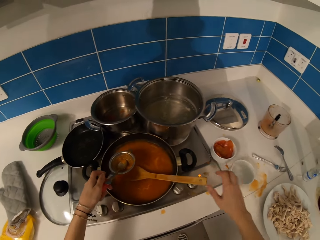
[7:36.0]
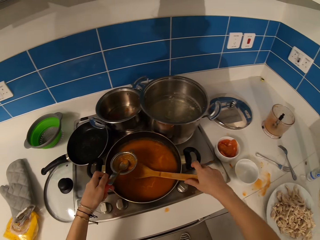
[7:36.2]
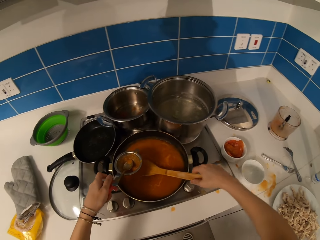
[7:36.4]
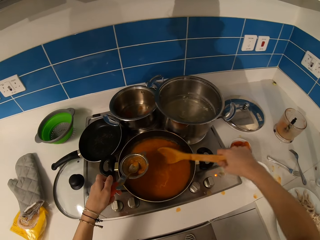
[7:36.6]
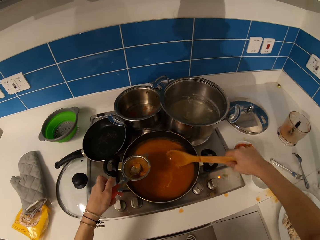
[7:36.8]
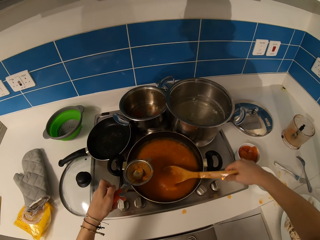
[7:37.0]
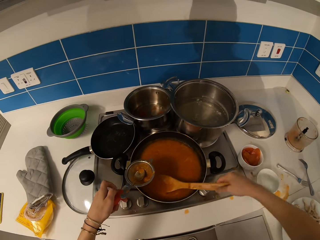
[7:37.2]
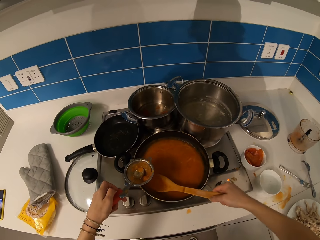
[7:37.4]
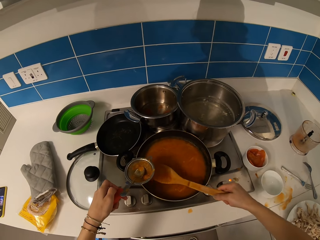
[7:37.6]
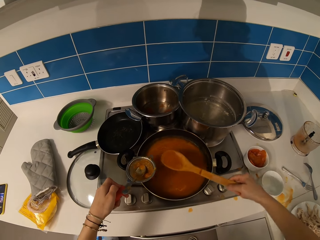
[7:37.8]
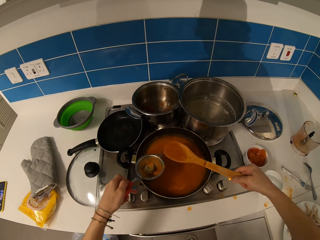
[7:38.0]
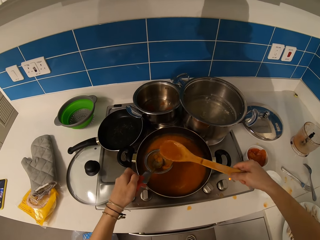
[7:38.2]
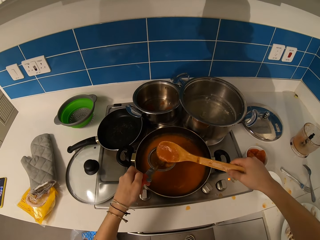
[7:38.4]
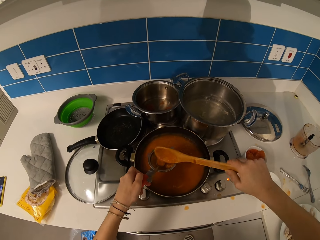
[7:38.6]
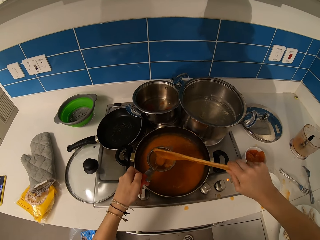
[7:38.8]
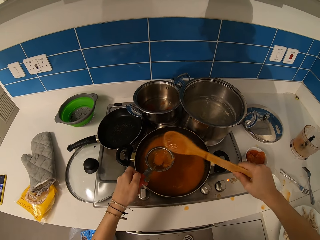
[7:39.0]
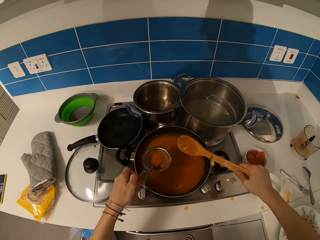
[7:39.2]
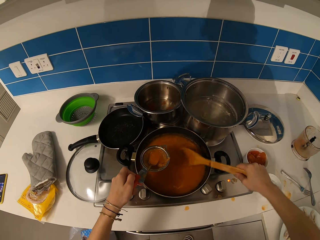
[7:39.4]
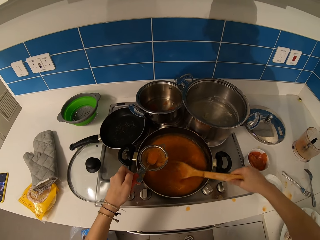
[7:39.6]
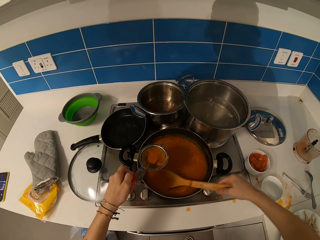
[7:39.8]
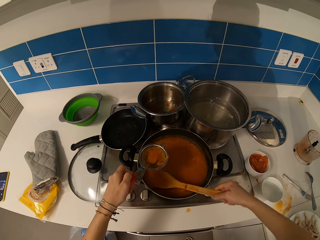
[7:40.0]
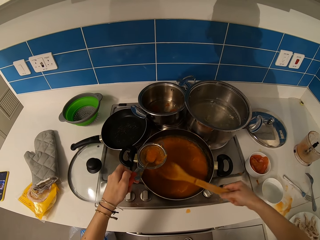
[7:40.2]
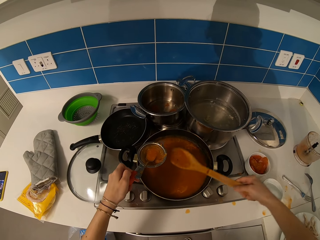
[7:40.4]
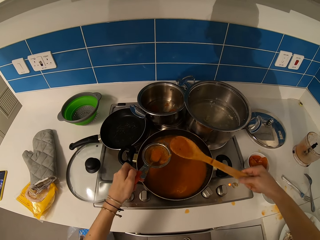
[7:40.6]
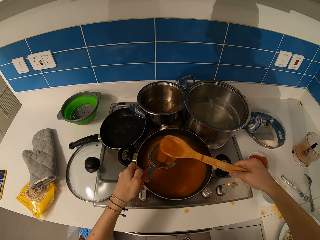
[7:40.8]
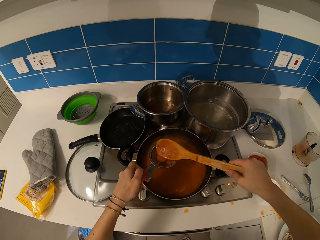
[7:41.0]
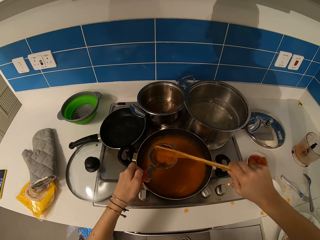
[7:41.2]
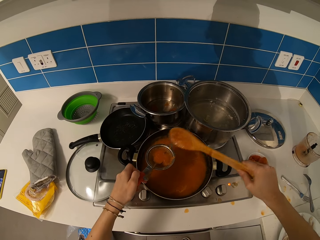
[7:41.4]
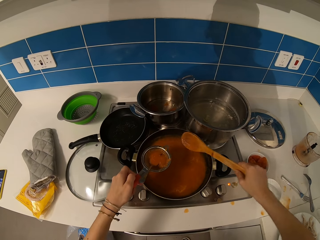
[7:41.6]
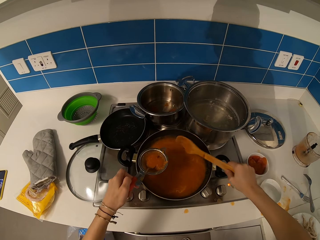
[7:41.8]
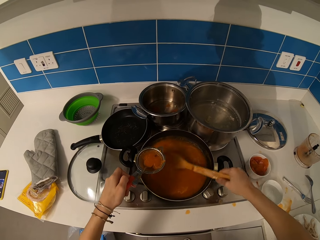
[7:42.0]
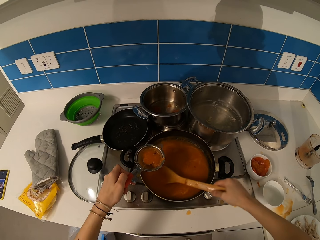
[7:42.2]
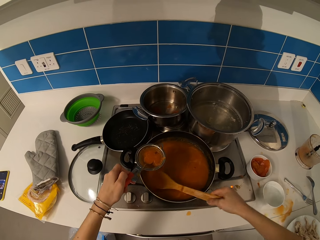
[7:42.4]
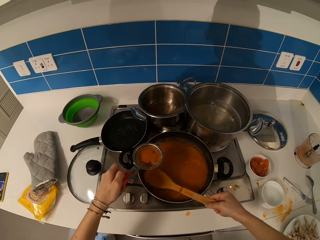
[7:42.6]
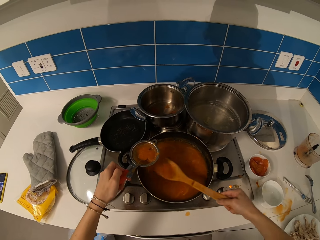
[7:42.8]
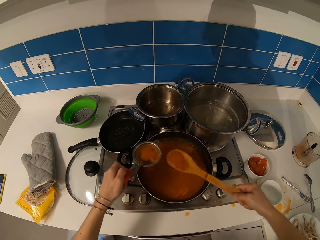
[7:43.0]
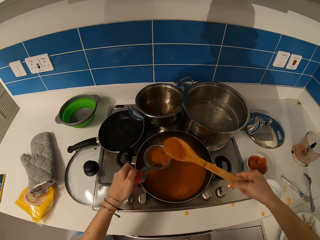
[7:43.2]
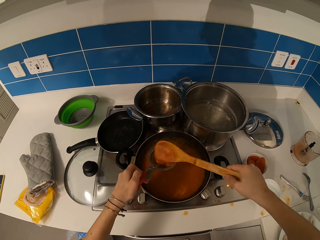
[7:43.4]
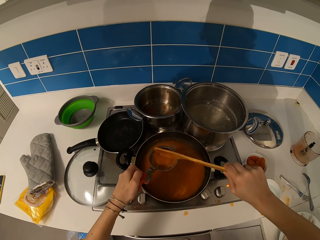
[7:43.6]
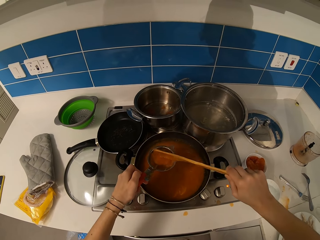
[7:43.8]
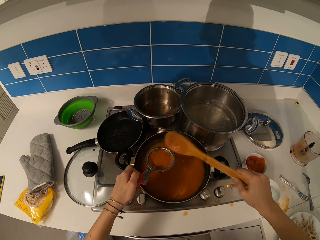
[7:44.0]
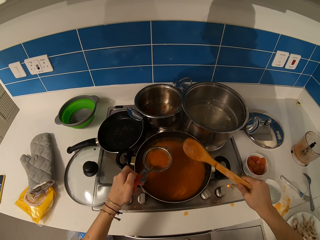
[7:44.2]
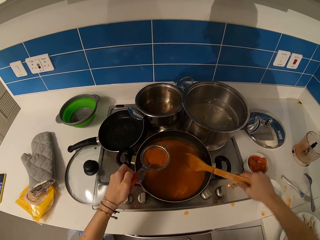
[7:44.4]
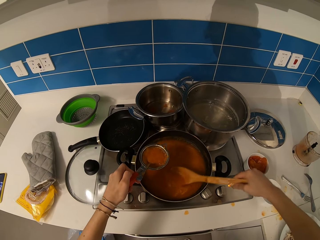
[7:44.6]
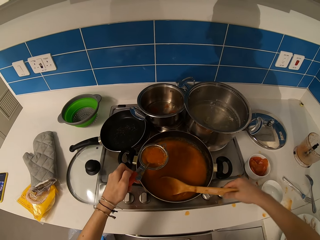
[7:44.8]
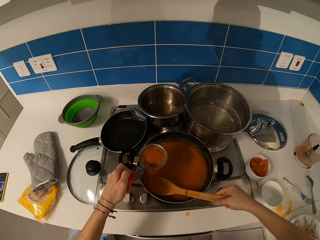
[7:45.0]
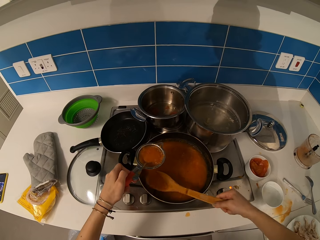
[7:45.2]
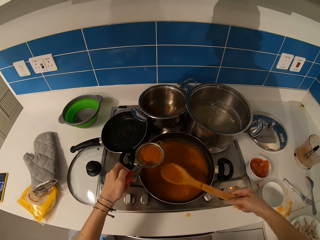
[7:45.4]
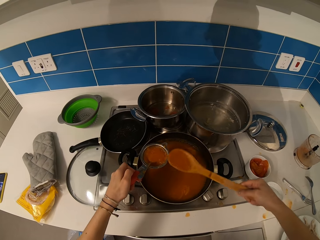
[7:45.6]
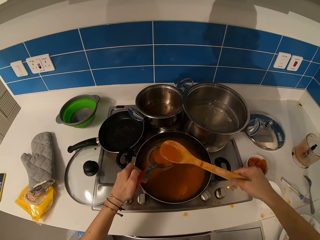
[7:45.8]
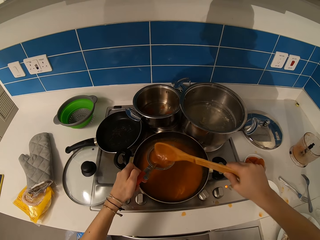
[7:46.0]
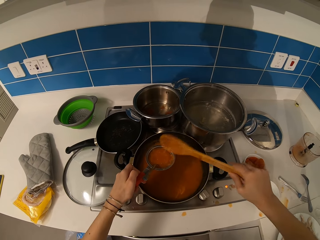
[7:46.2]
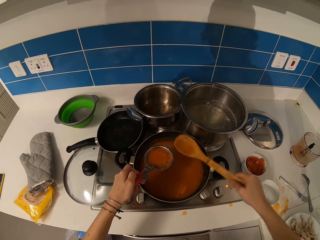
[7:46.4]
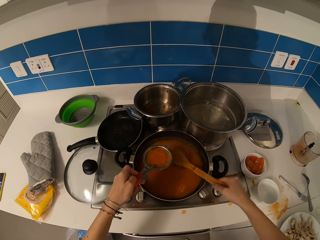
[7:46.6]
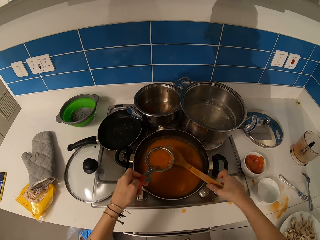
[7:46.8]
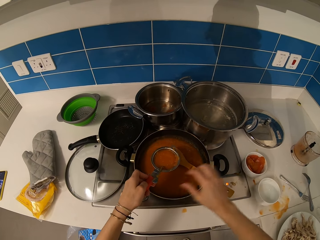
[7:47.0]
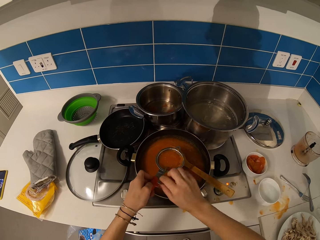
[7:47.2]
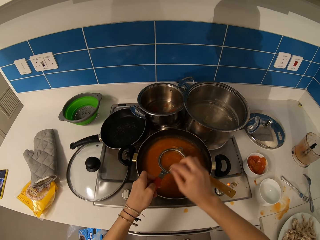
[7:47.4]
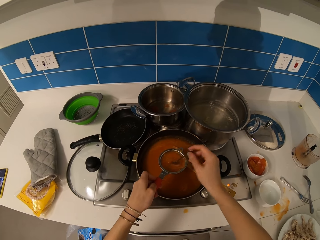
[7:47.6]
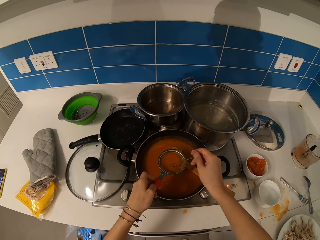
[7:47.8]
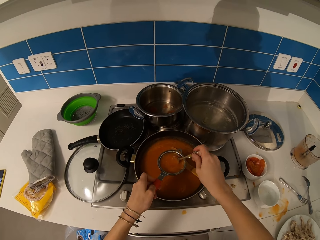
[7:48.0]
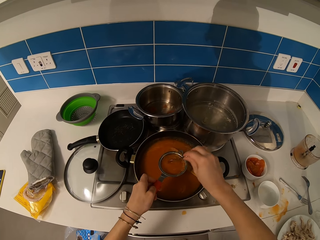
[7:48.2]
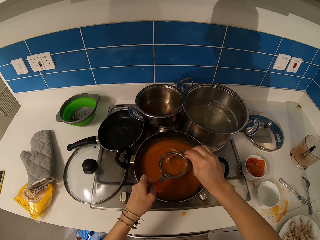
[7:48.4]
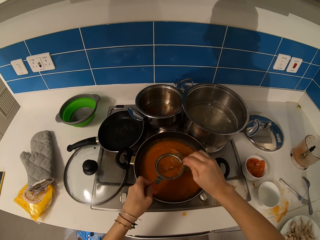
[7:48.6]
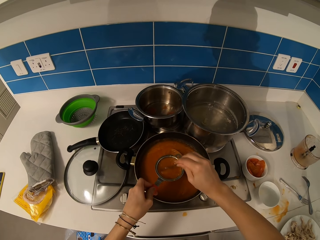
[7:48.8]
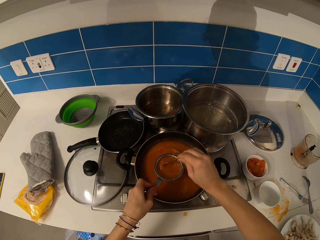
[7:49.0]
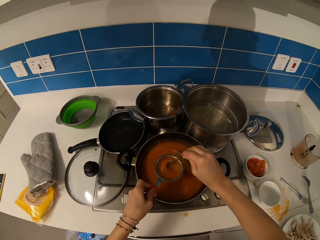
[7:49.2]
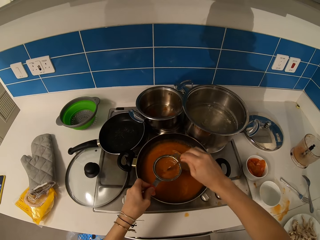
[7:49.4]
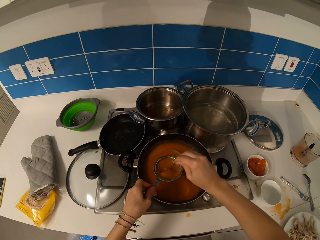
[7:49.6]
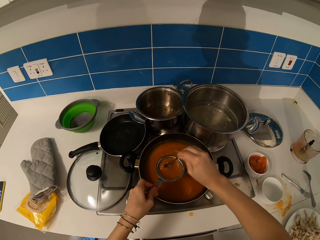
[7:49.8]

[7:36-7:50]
The camera wearer picks up the spoon. They scoop the stew. They put the stew in the sieve. They scoop the stew. They put the stew in the sieve. They scoop the stew. They put the stew in the sieve. They scoop the stew. They put the stew in the sieve. They put the spoon down. They sieve the food. They press the stew.

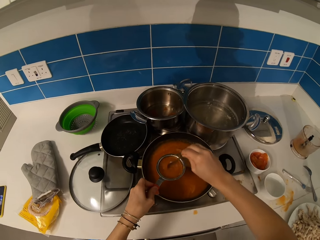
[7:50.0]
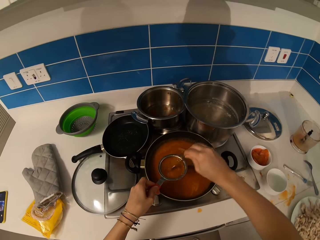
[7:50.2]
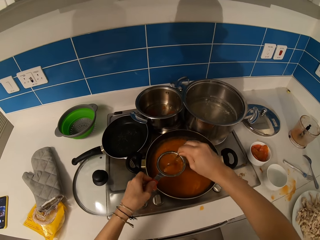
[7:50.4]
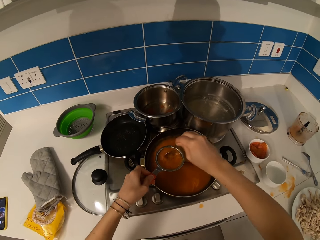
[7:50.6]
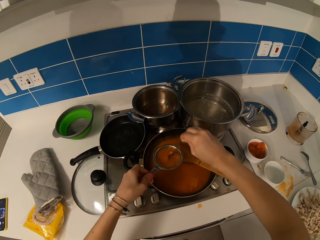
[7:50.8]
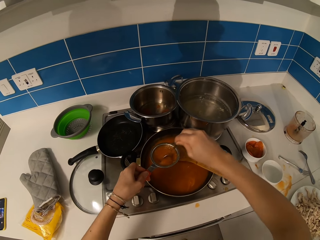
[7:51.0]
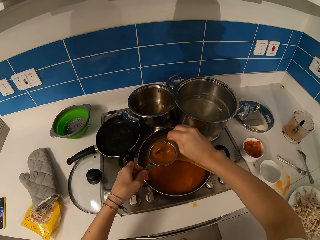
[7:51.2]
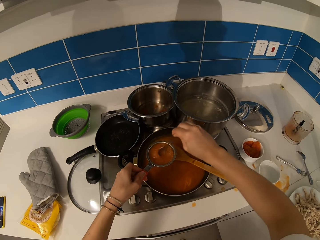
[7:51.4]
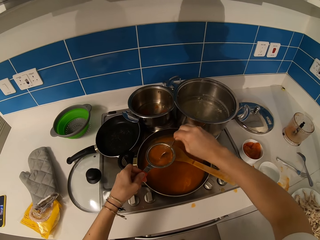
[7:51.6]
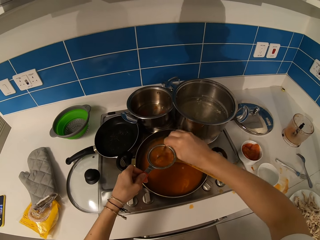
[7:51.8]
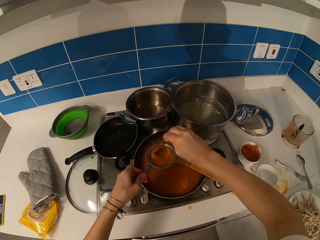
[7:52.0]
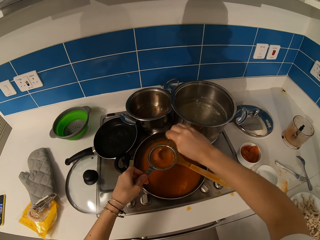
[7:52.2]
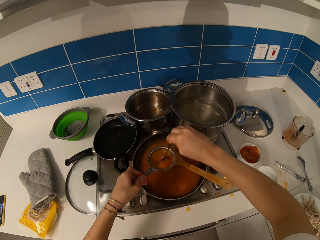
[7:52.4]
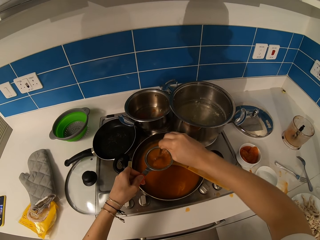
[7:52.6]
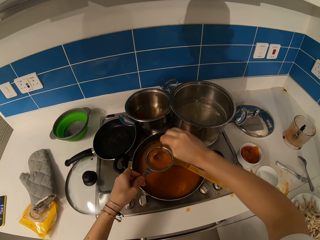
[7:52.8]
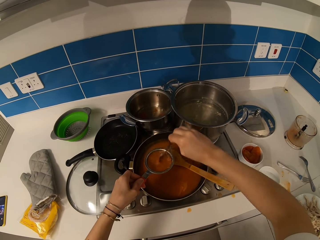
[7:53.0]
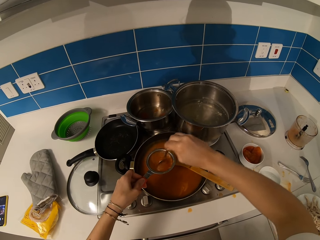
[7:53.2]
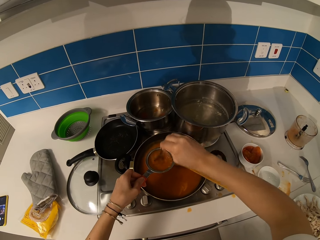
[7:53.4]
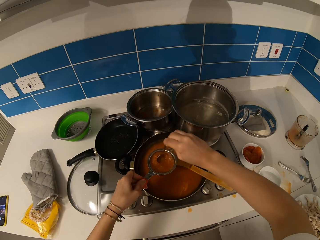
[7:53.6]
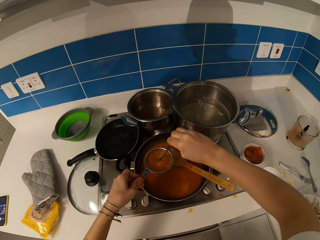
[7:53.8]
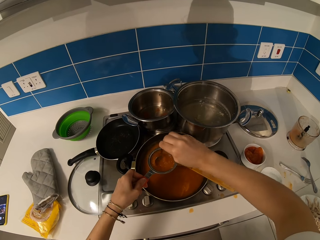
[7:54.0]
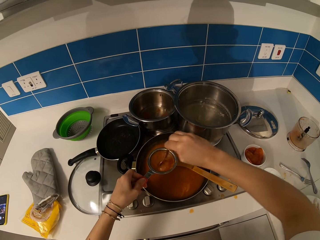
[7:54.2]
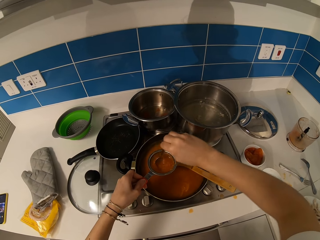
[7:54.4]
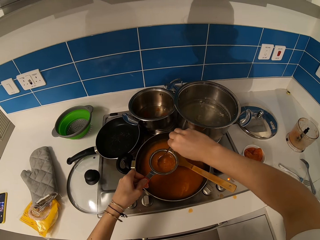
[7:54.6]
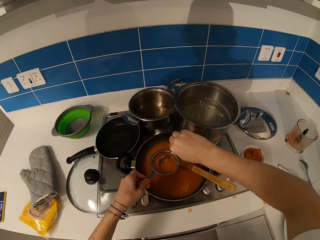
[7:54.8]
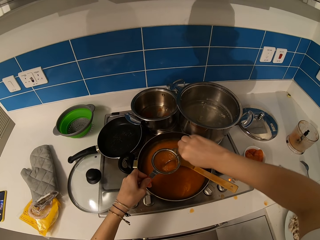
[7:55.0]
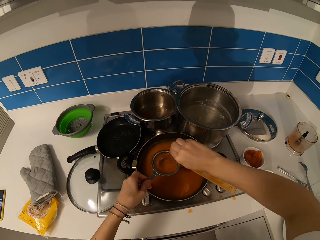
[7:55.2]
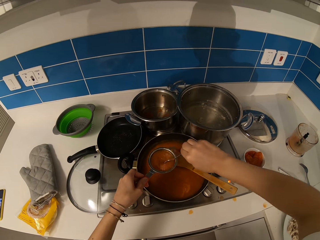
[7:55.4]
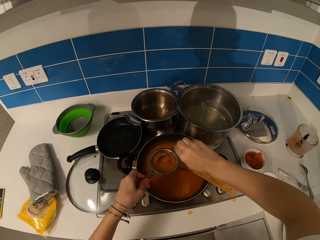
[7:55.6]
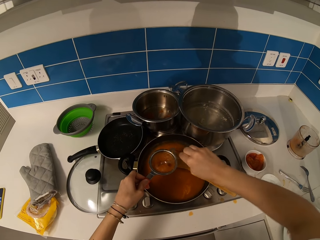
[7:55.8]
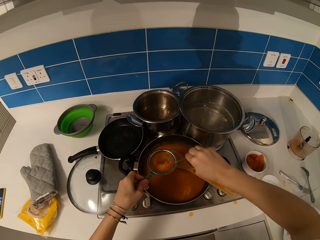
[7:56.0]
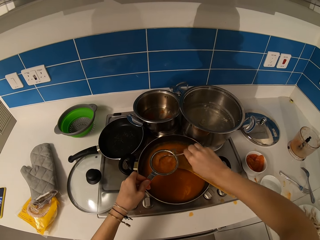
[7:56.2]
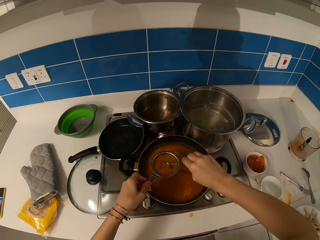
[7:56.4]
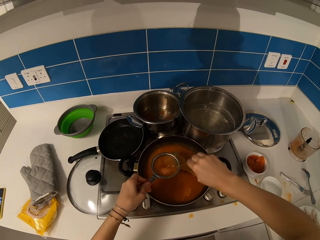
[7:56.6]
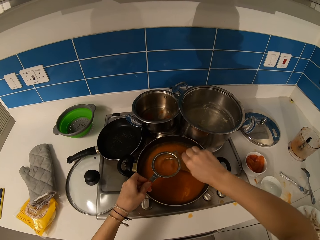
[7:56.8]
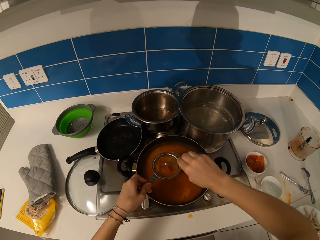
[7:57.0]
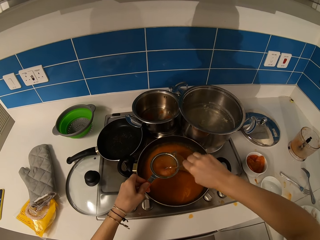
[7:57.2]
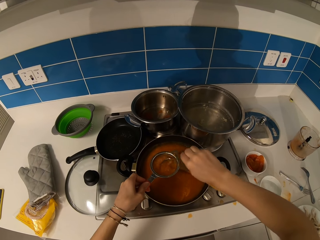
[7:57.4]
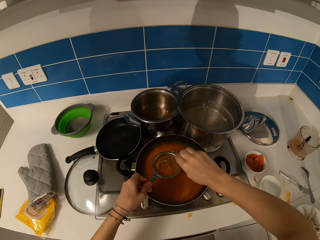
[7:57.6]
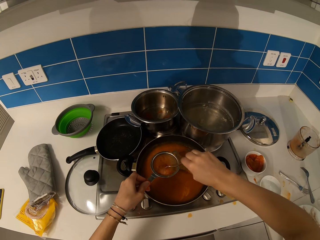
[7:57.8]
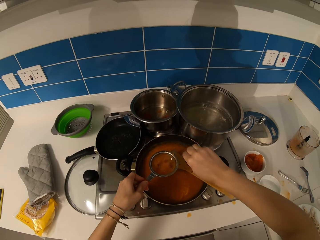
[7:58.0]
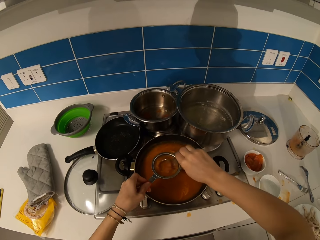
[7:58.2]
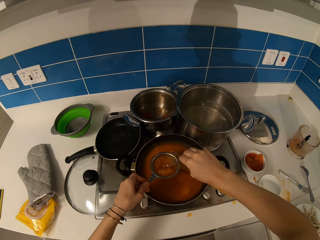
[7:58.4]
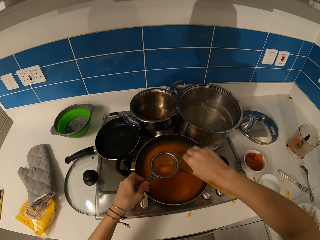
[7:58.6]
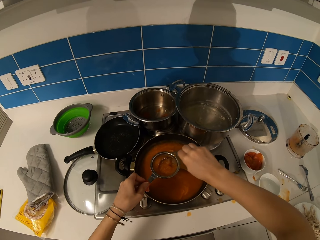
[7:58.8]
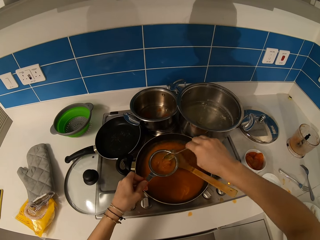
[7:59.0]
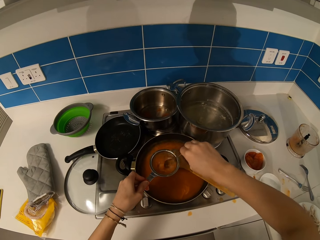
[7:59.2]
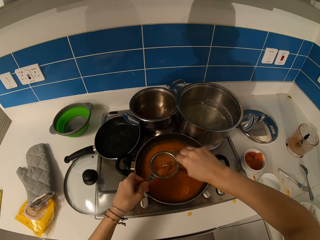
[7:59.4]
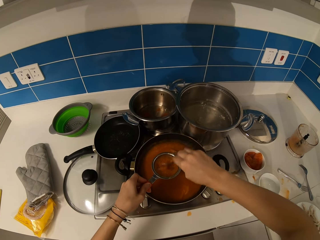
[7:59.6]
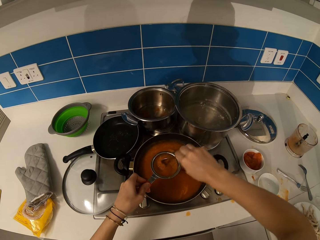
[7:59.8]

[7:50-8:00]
The camera wearer sieves the mixture.
